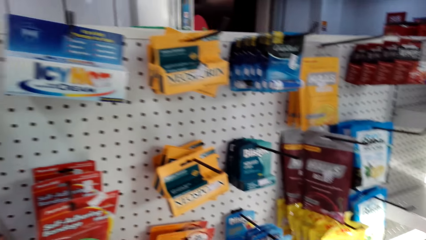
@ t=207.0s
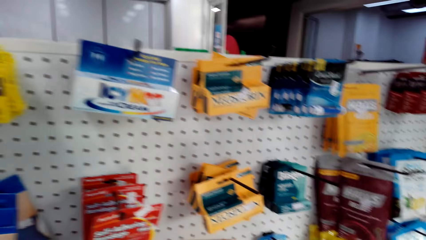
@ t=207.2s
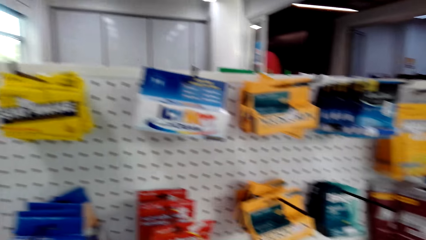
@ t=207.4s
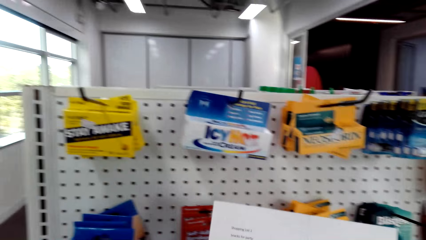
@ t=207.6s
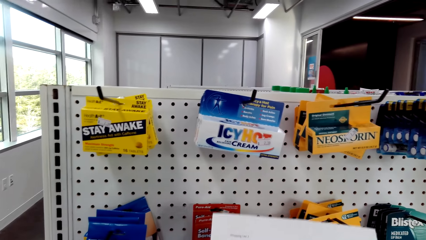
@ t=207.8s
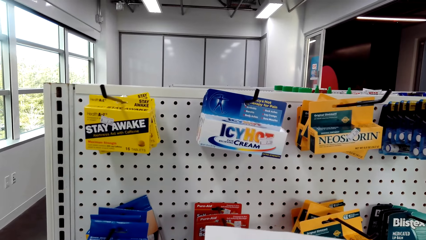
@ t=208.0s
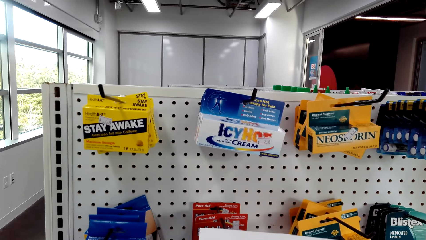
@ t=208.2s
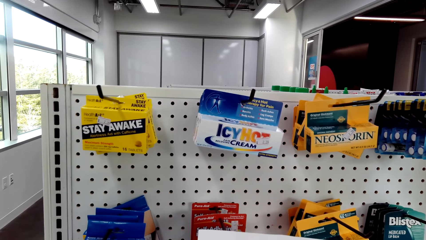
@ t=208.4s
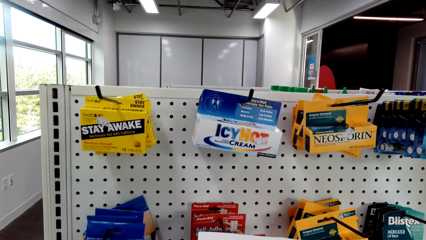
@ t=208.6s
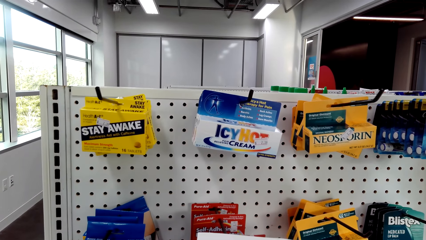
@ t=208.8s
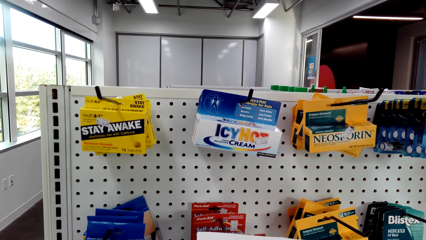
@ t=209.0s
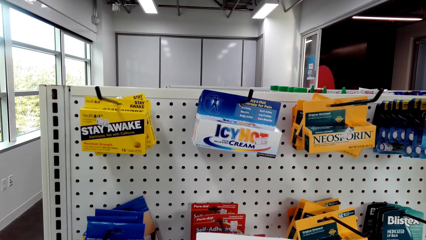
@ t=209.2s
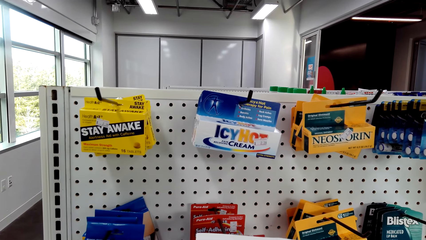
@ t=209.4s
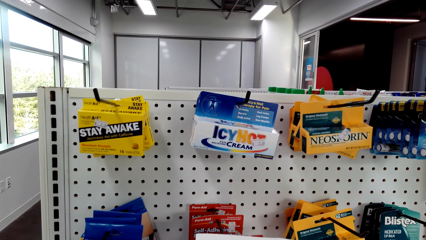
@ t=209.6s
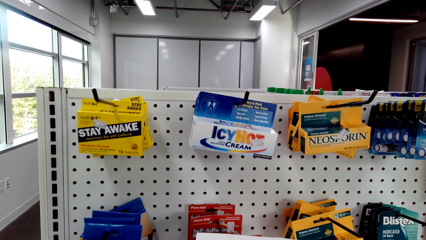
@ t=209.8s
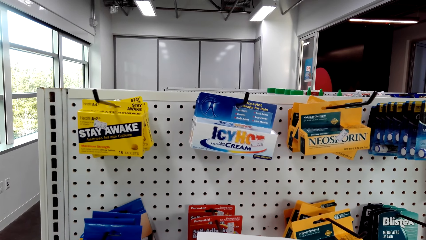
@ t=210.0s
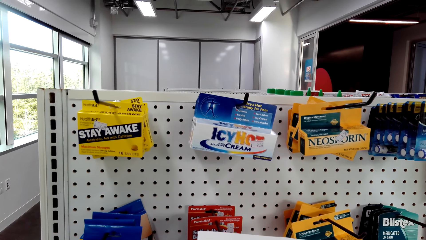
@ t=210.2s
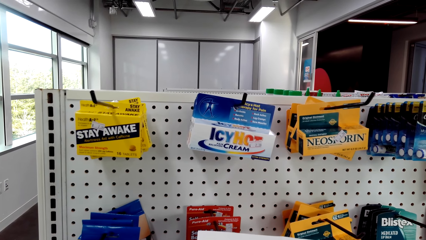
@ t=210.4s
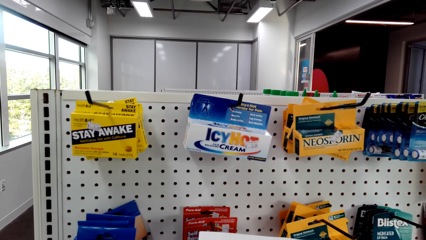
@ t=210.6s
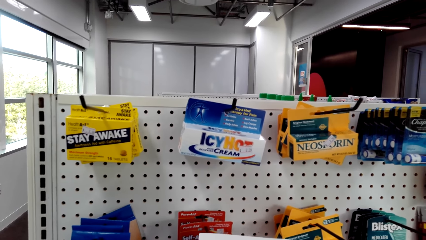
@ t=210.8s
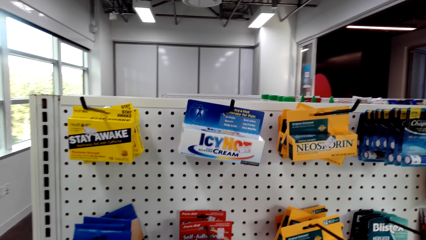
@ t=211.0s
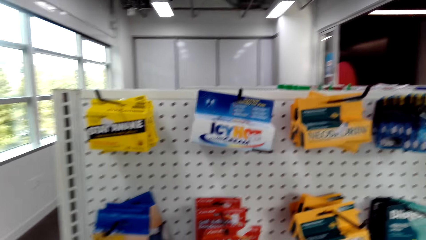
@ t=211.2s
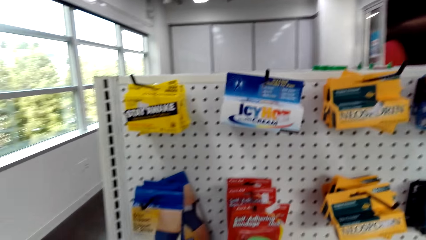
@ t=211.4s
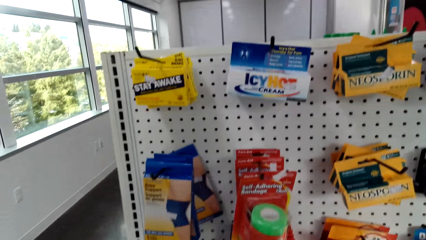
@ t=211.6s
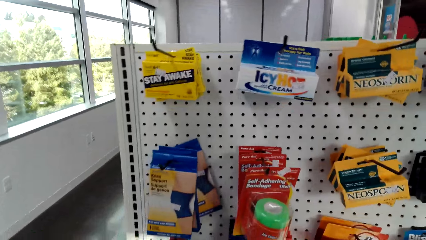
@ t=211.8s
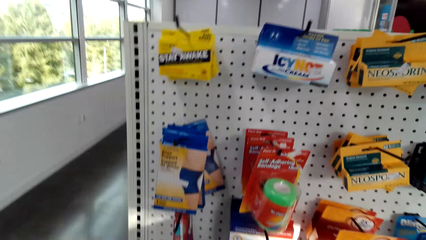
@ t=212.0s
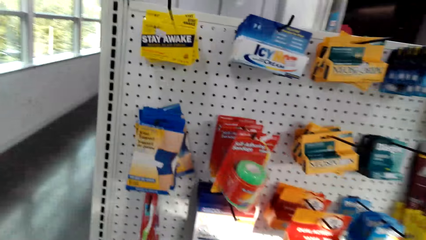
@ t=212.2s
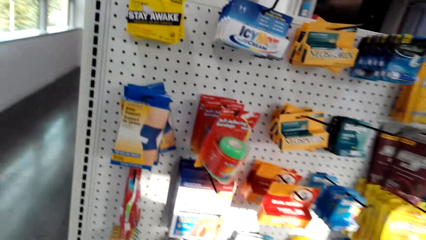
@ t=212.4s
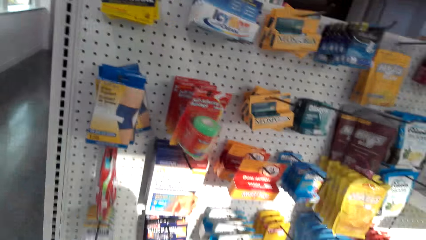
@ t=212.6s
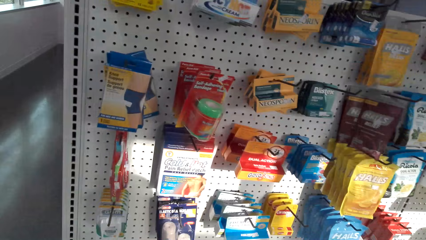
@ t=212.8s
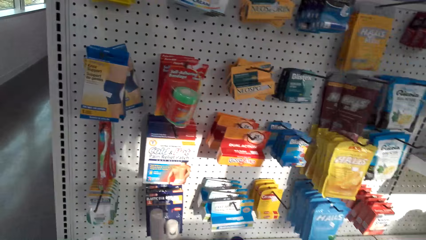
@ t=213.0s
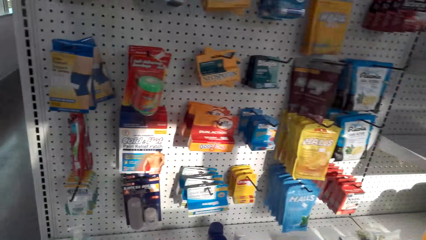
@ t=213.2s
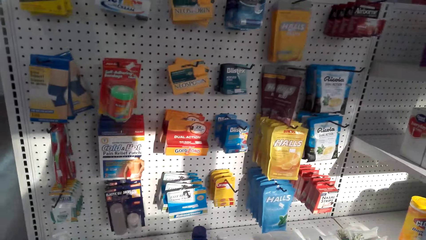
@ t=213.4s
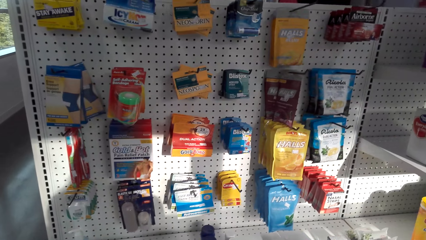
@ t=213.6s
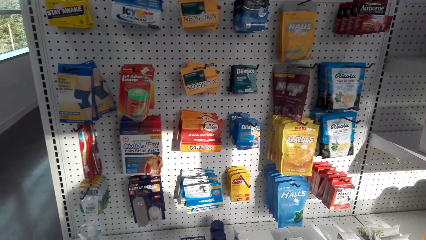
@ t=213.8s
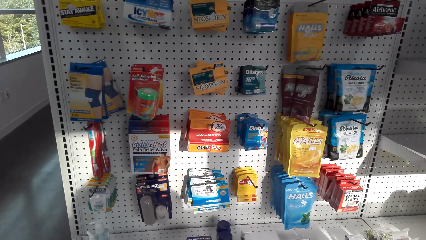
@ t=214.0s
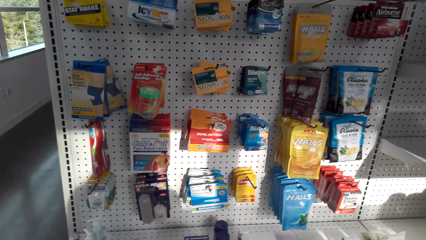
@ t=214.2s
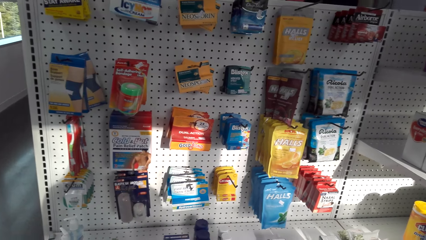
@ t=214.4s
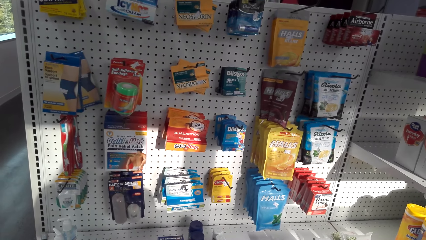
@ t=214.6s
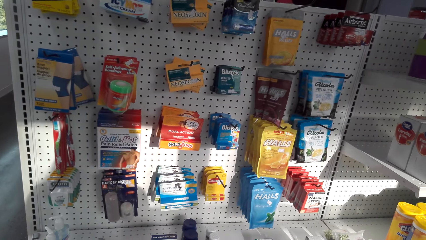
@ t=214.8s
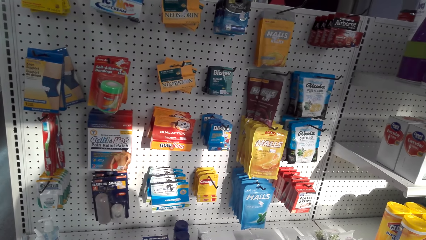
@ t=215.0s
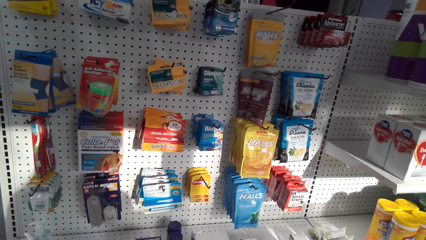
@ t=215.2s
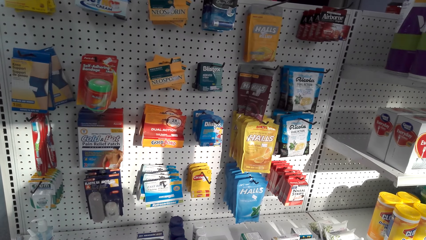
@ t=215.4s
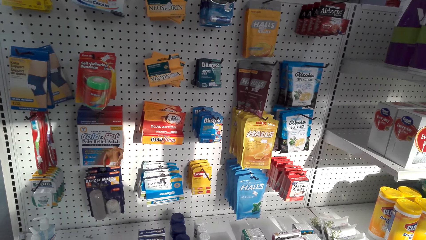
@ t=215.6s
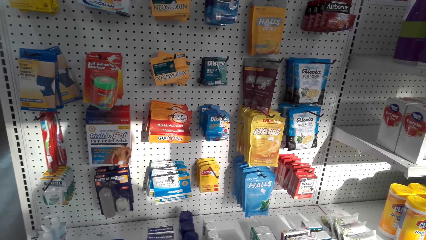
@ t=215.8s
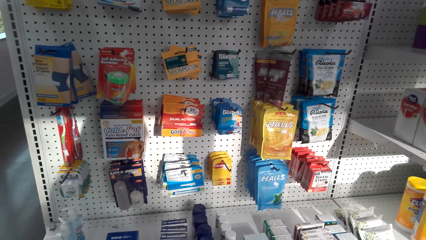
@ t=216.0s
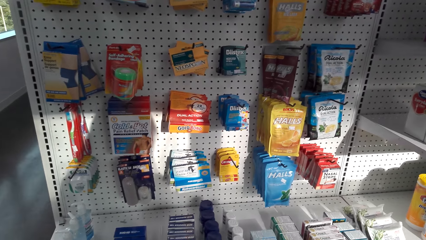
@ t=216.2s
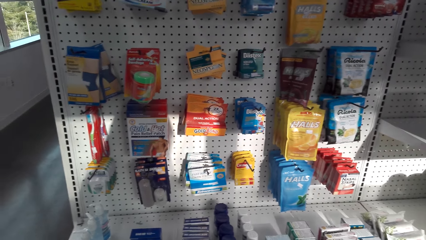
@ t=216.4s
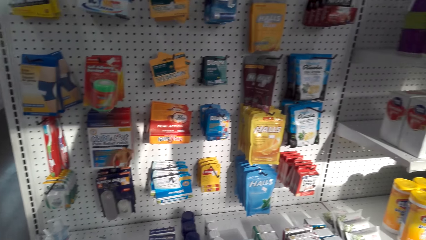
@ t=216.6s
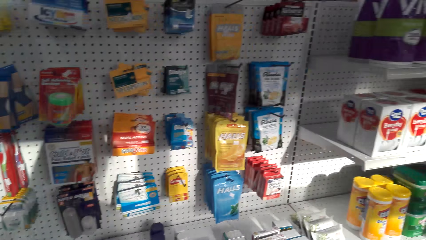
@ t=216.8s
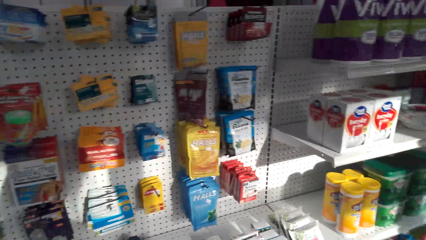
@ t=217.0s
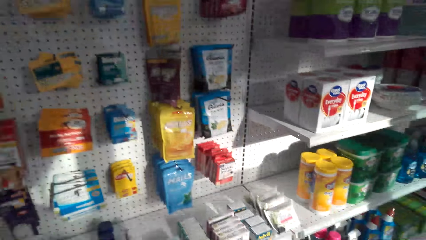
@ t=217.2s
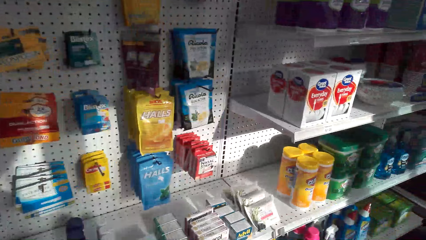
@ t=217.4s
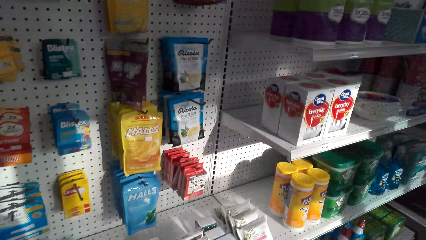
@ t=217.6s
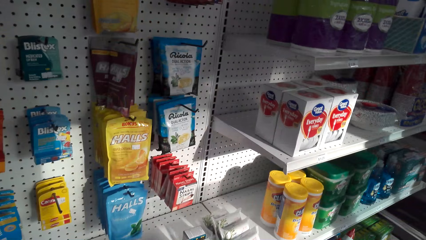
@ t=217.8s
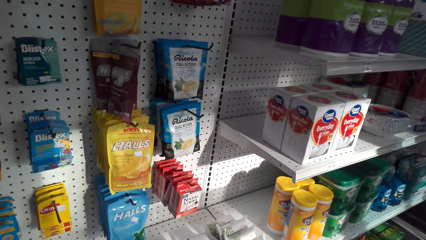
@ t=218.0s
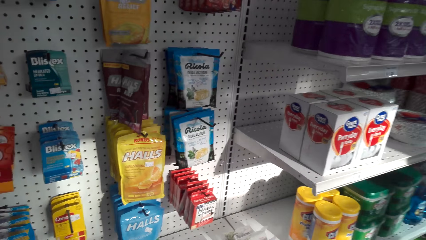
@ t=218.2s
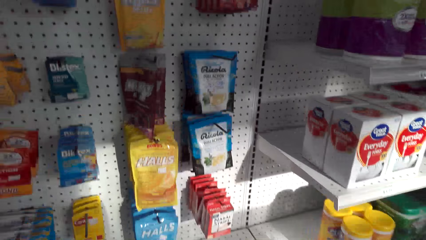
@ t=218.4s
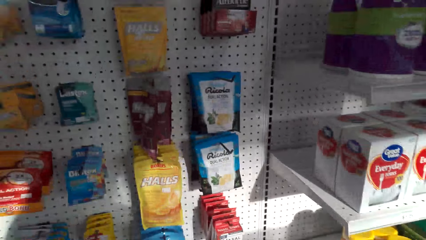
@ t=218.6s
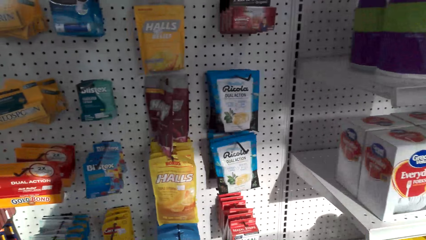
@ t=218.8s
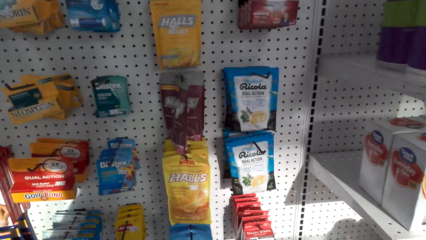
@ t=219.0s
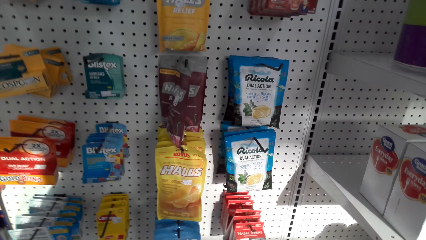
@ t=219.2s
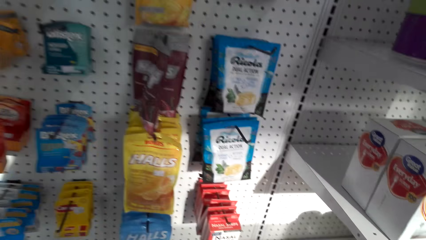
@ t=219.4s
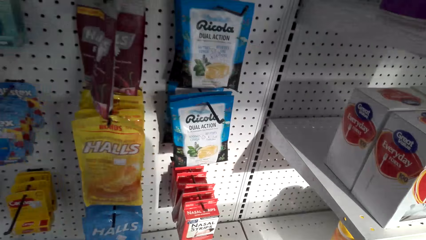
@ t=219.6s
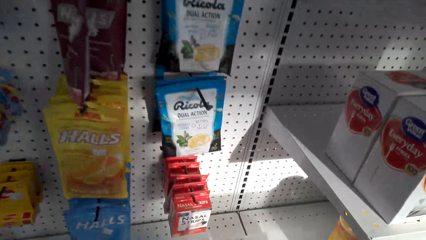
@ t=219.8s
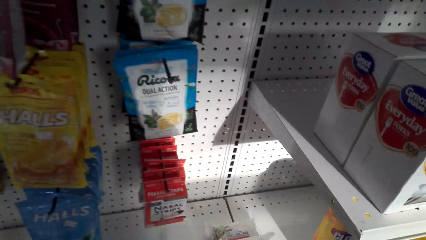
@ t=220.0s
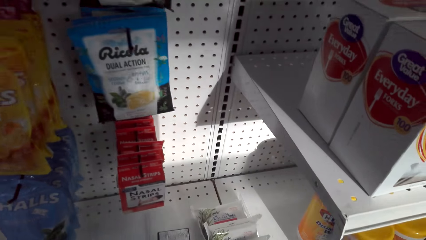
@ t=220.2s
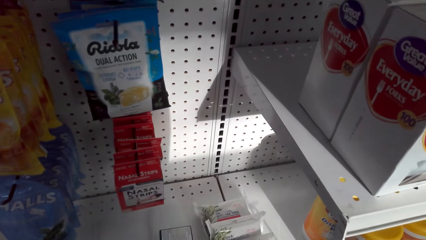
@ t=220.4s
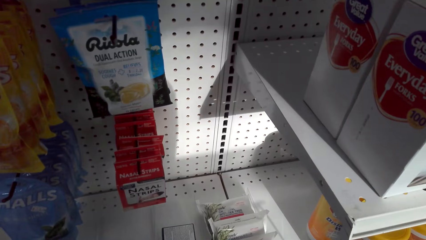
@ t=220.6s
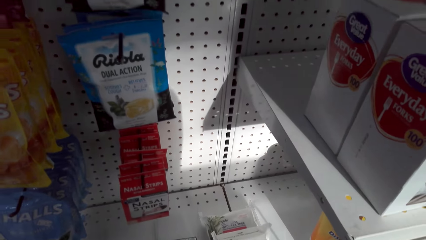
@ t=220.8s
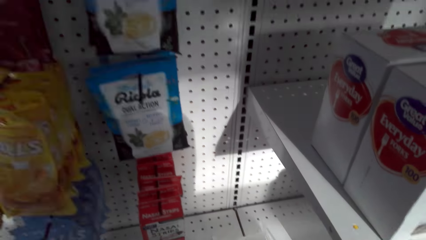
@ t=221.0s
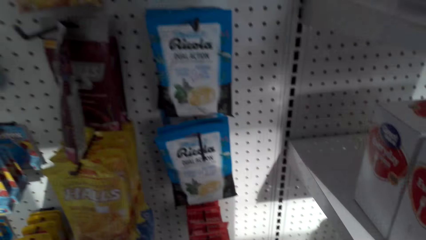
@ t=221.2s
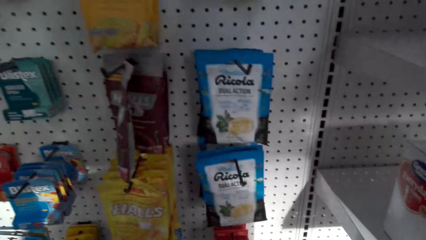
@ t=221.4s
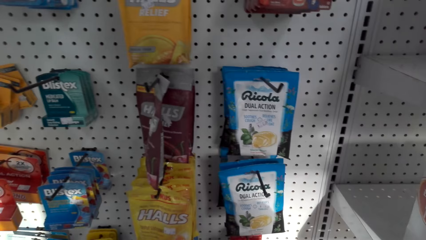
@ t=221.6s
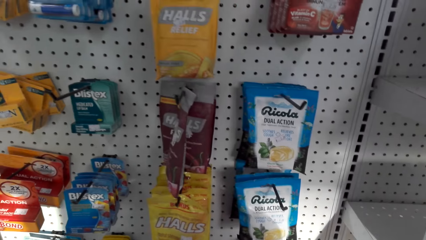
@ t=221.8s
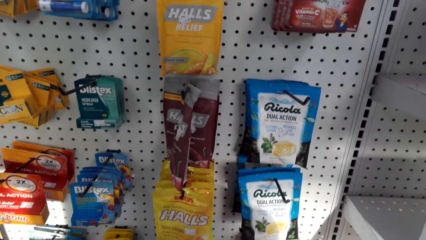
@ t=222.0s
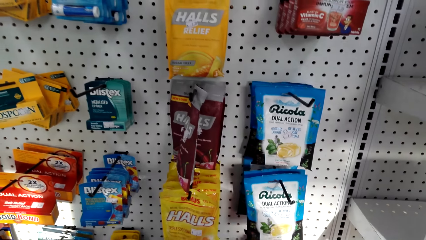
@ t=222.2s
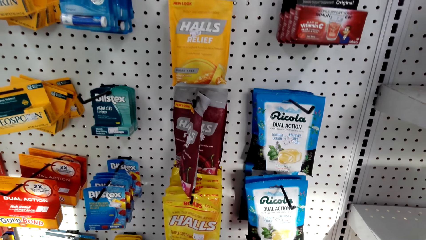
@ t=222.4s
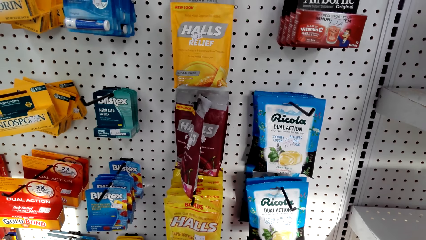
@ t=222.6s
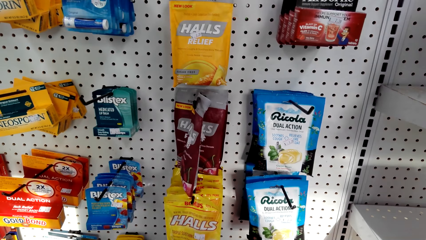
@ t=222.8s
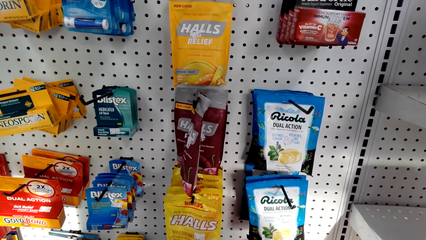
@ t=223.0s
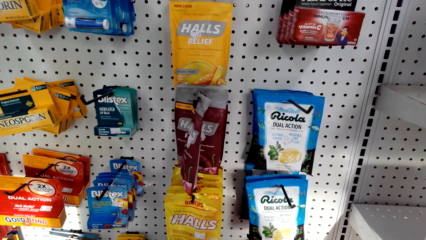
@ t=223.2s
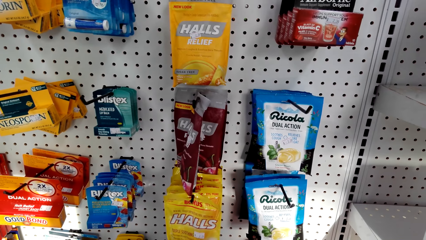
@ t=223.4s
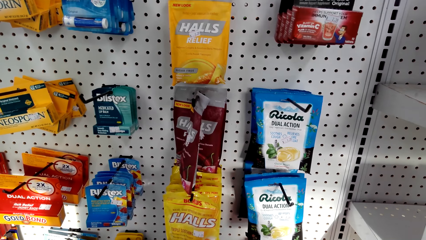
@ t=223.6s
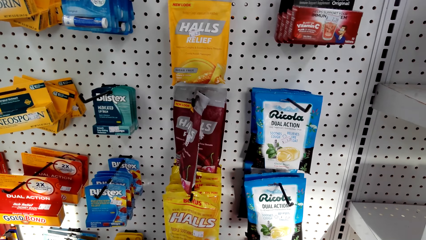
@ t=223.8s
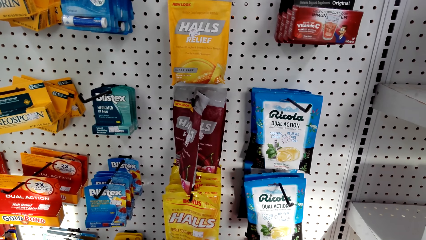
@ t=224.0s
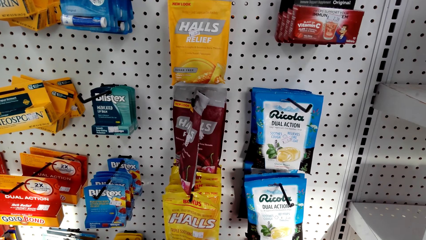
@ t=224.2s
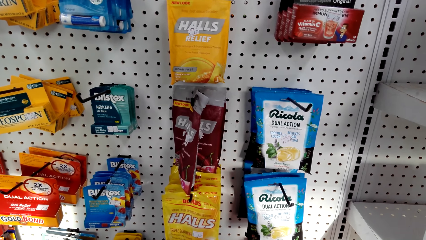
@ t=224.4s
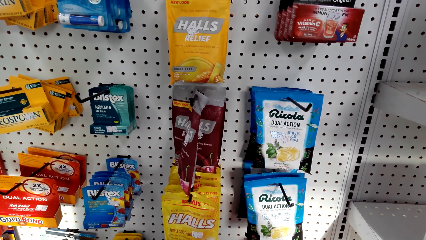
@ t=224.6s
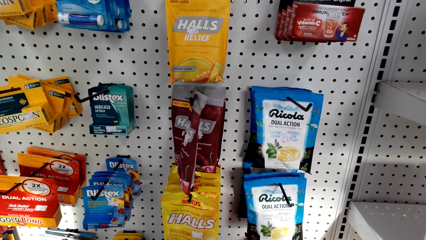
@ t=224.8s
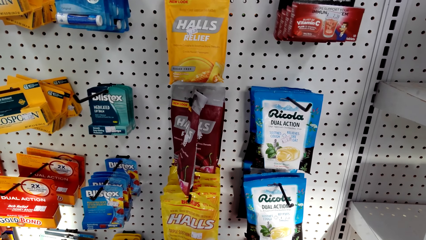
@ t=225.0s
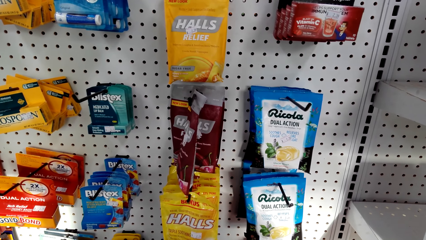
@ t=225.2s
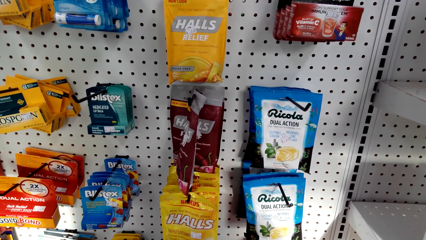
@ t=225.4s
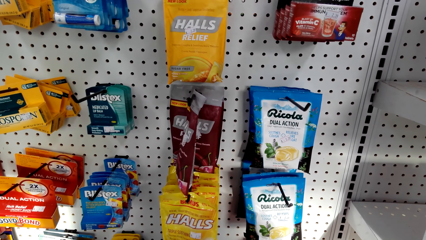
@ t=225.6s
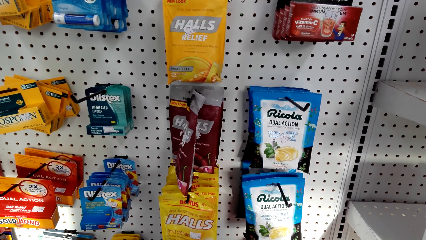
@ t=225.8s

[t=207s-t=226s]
The camera wearer holds a paper. They look at the packets of something.
